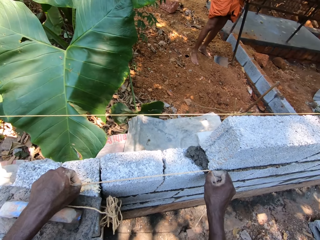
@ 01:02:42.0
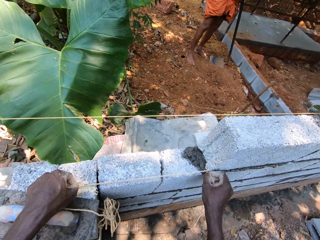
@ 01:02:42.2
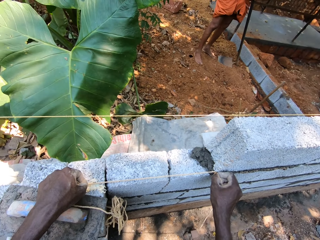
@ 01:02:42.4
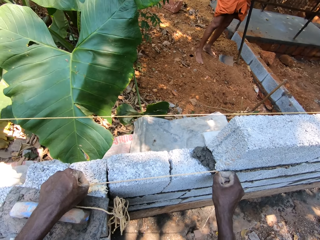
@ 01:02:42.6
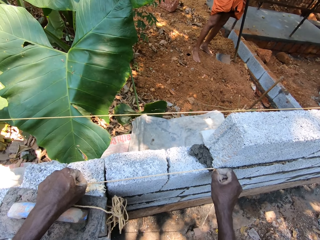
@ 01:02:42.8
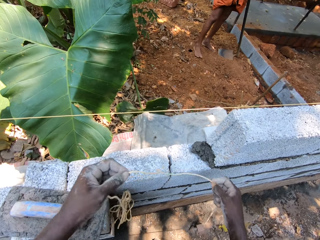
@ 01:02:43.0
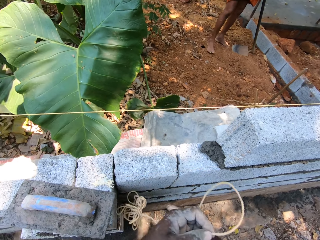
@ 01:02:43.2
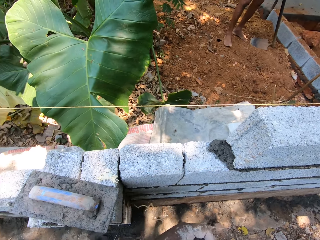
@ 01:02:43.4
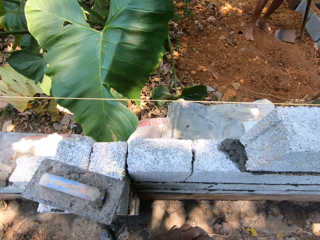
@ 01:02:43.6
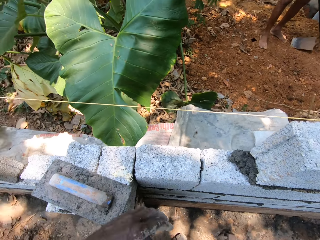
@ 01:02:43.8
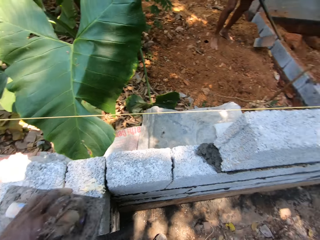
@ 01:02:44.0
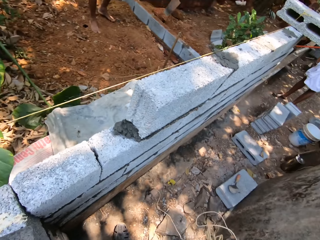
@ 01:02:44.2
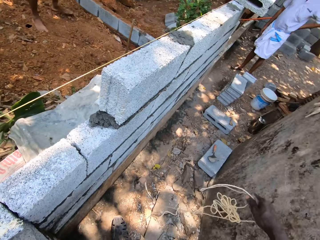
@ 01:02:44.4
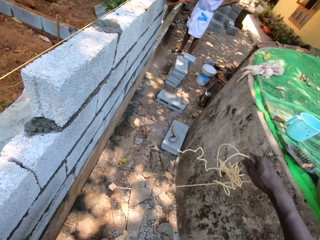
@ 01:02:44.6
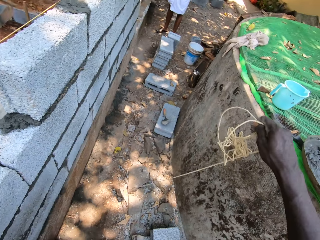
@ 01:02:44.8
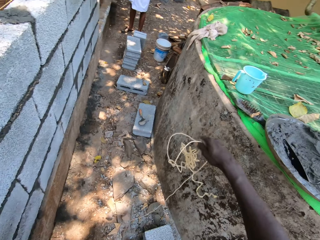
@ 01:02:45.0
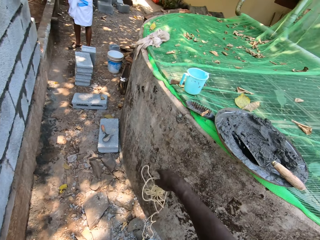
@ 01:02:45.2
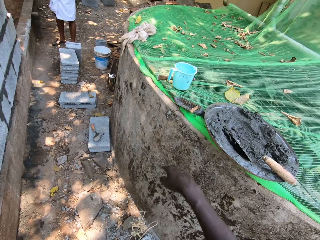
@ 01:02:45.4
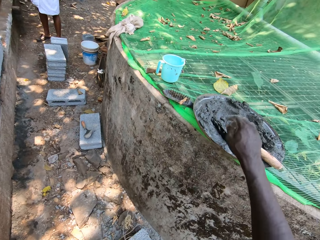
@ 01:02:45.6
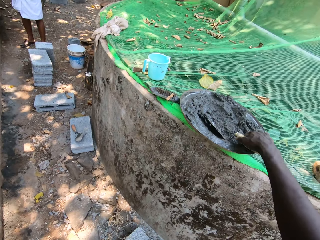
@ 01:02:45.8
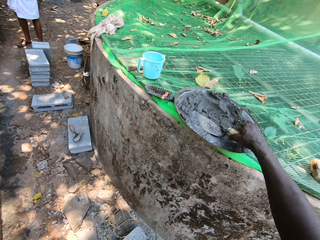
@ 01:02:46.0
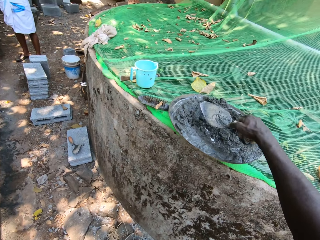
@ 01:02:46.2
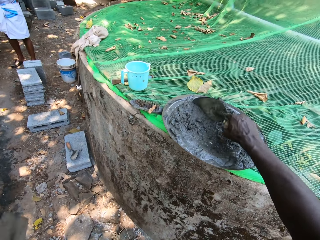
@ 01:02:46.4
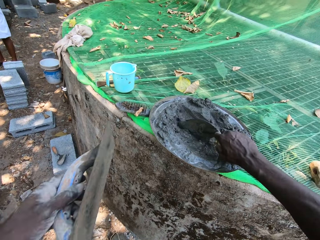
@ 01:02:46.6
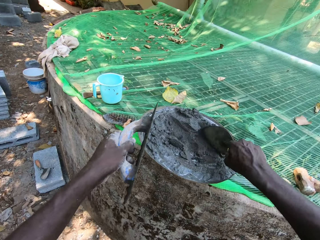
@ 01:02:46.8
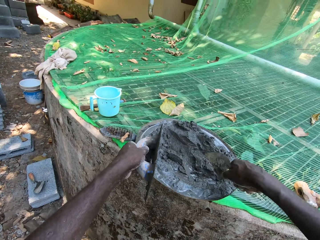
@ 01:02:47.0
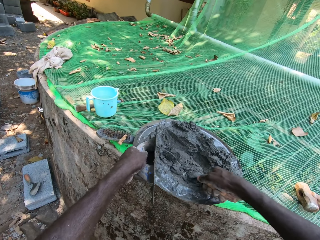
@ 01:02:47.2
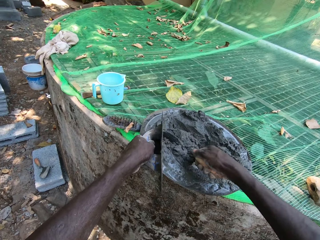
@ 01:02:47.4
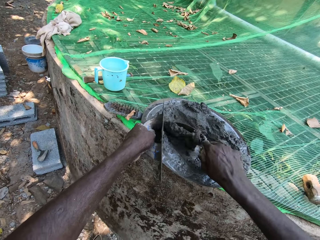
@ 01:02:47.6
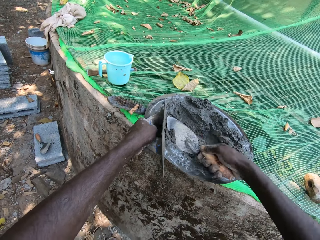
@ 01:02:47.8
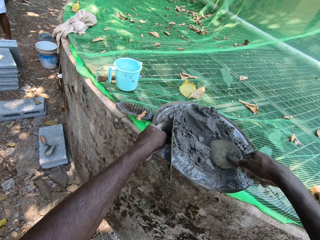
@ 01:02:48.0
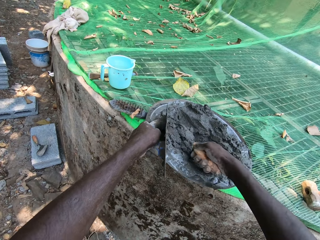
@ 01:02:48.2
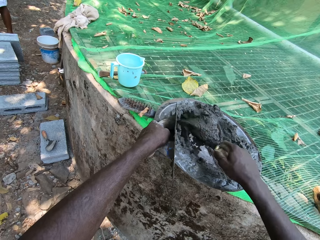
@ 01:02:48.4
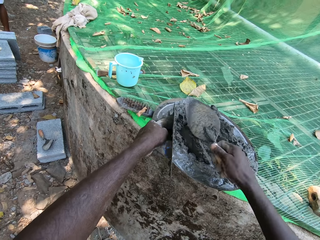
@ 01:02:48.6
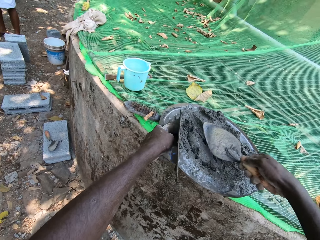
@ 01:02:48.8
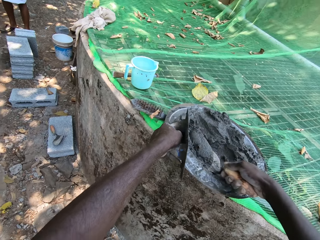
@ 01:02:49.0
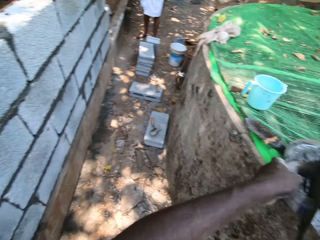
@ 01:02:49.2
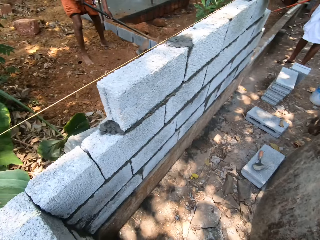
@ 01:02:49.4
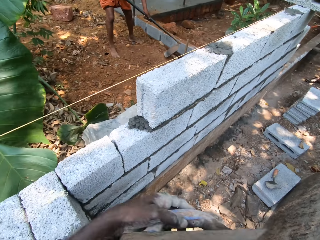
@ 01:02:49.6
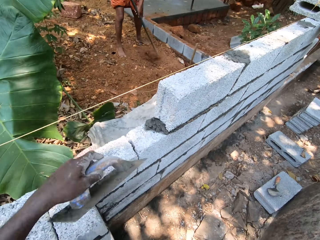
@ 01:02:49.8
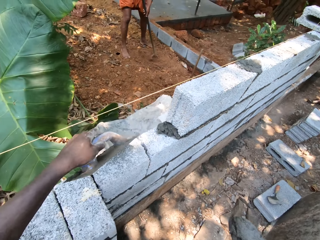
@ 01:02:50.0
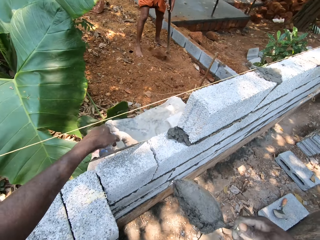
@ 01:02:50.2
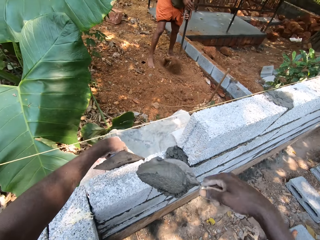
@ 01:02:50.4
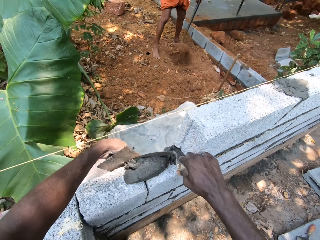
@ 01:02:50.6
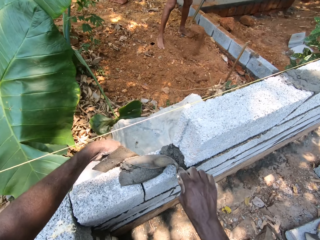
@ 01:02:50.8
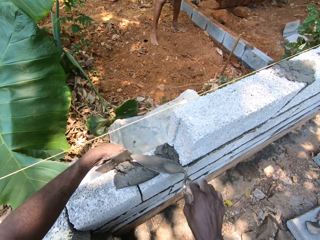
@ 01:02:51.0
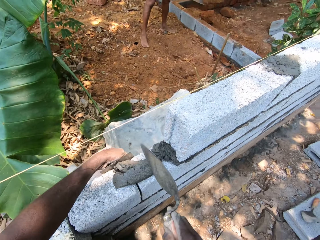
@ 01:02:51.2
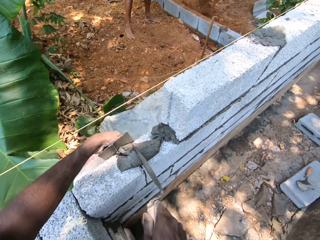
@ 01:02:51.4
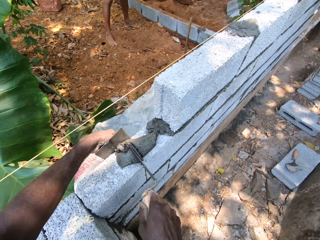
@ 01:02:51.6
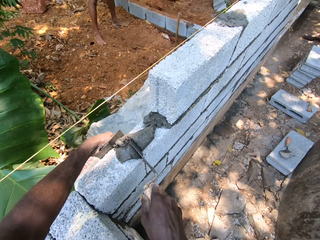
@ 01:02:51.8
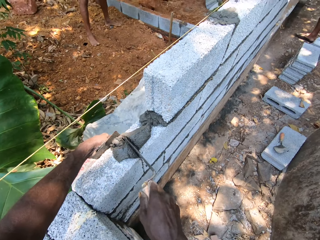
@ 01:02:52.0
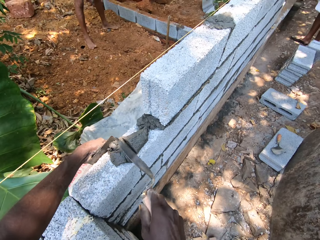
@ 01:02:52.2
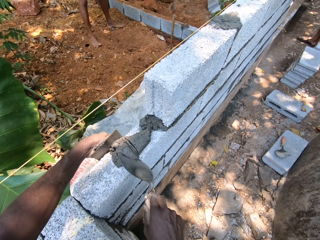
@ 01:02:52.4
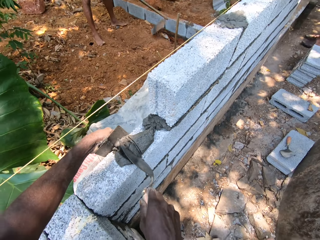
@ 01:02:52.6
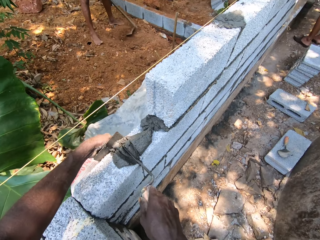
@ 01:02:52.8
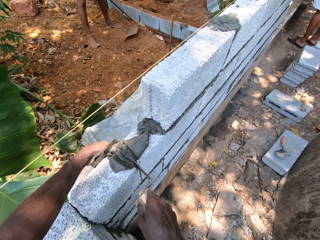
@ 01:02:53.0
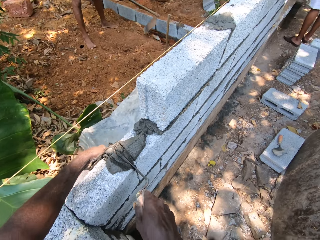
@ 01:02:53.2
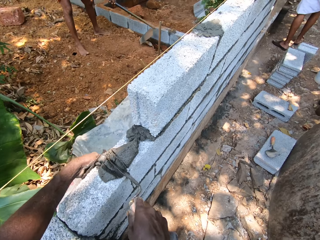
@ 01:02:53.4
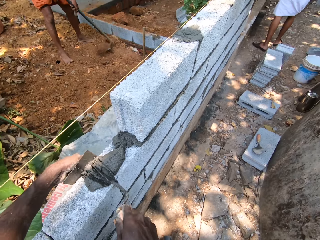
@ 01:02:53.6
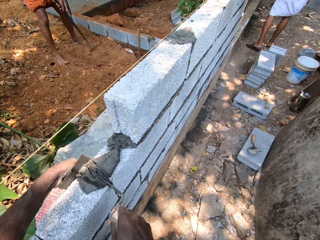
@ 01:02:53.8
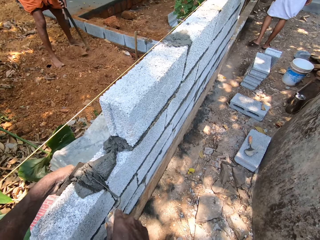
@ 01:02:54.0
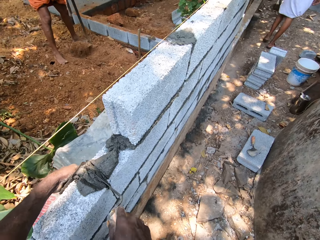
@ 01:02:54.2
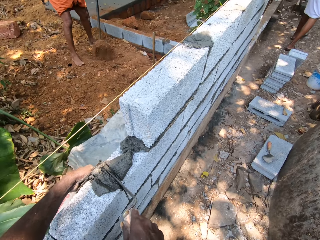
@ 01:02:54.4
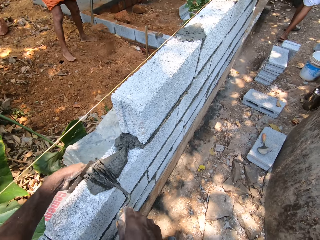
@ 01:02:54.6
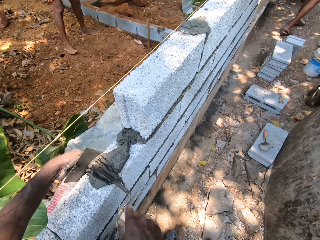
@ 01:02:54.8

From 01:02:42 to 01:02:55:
The camera wearer lifts the rope from the wall with both hands. He transfers the rope from his left hand to his right hand. He throws the rope on the ground with his right hand. He picks up the trowel from the pan with his right hand. He mixes cement in the pan with the trowel in his right hand. He places the float on the pan with his right hand. He scoops more cement from the pan with the trowel in his right hand. The man lifts sand from the ground with the hoe with both hands. The camera wearer places the float on the wall with his left hand. He pours the cement from the trowel on the wall with his right hand. The man throws the sand on the ground with the hoe with both hands. The camera wearer spreads the cement on the wall with the trowel and the float with both hands. The man lifts sand from the ground with the hoe with both hands. The camera wearer converses with another man.

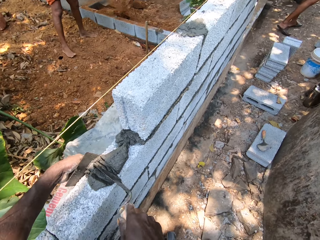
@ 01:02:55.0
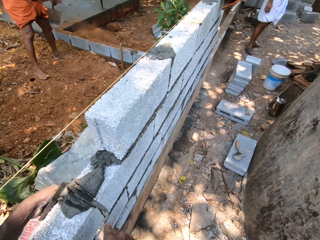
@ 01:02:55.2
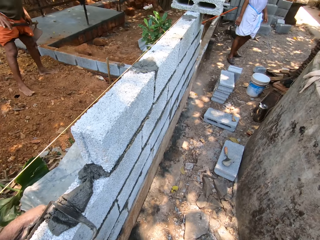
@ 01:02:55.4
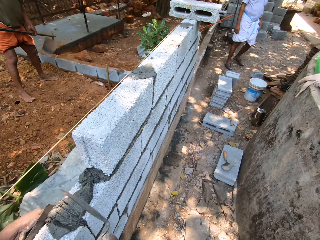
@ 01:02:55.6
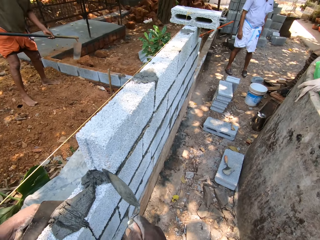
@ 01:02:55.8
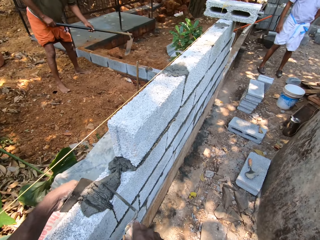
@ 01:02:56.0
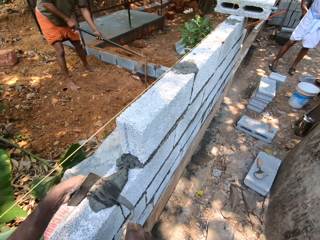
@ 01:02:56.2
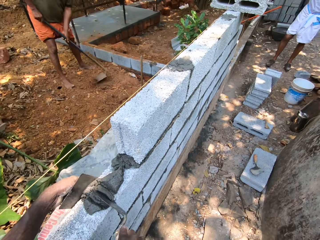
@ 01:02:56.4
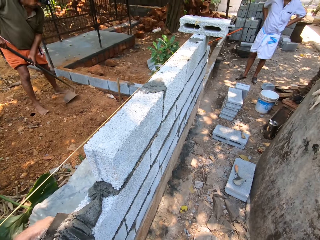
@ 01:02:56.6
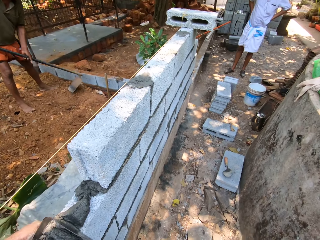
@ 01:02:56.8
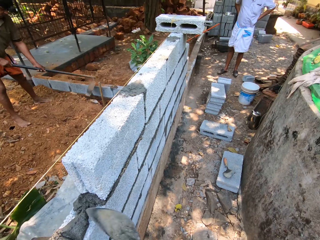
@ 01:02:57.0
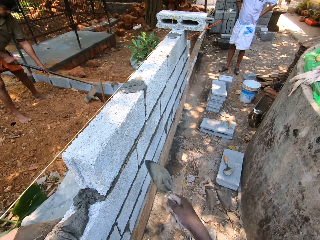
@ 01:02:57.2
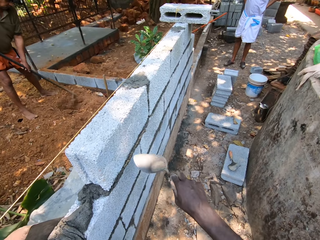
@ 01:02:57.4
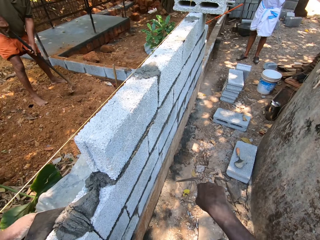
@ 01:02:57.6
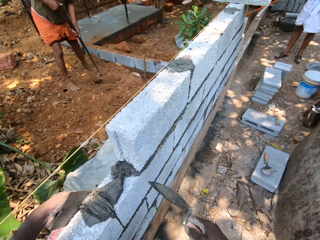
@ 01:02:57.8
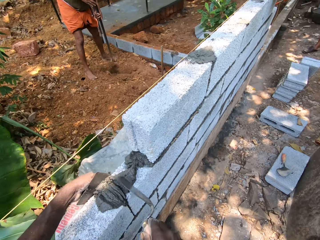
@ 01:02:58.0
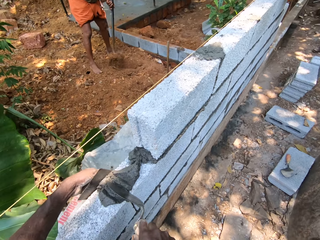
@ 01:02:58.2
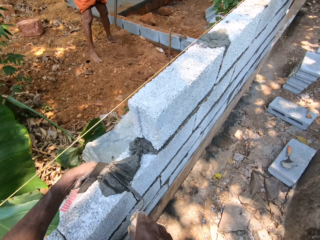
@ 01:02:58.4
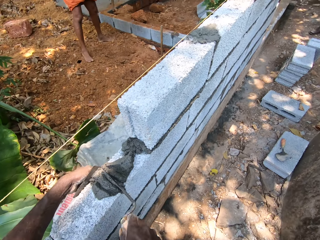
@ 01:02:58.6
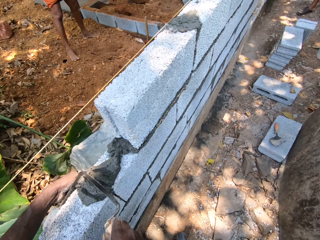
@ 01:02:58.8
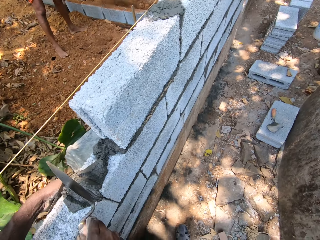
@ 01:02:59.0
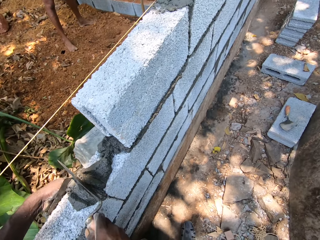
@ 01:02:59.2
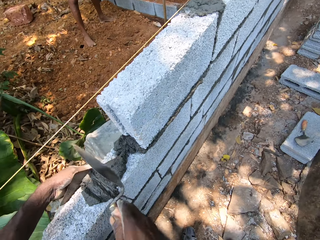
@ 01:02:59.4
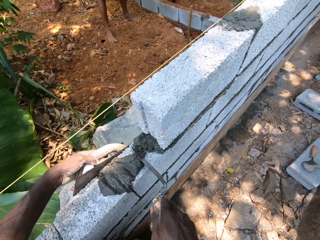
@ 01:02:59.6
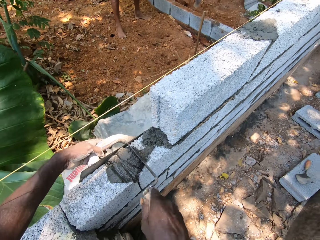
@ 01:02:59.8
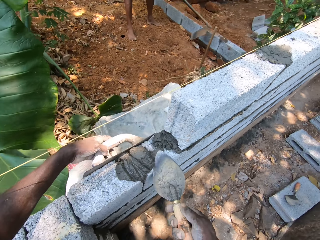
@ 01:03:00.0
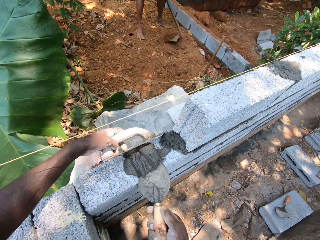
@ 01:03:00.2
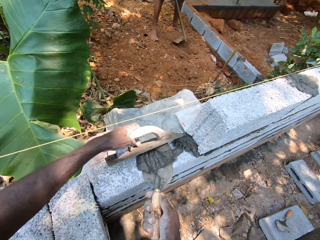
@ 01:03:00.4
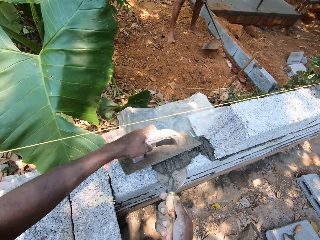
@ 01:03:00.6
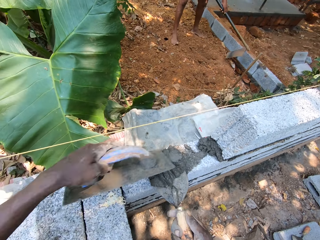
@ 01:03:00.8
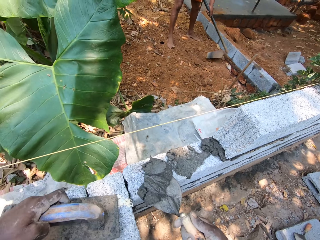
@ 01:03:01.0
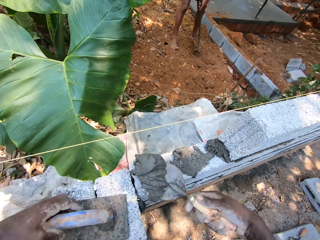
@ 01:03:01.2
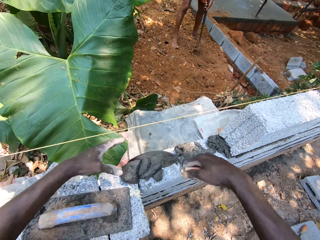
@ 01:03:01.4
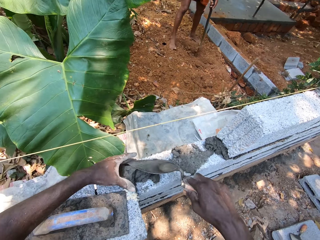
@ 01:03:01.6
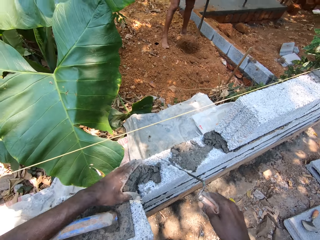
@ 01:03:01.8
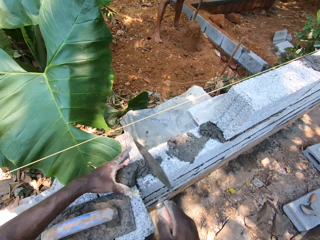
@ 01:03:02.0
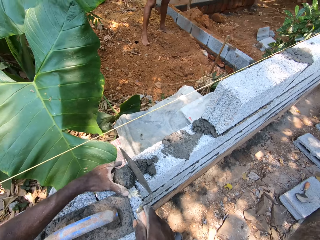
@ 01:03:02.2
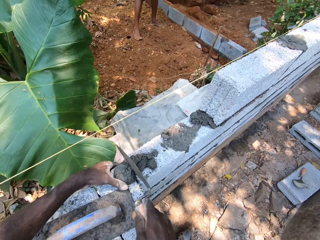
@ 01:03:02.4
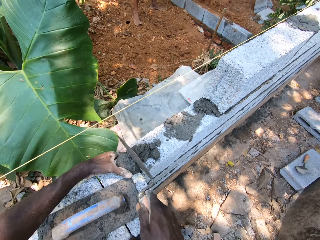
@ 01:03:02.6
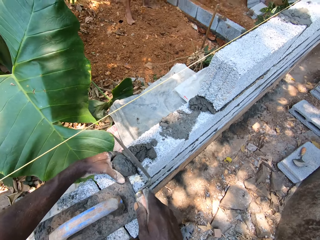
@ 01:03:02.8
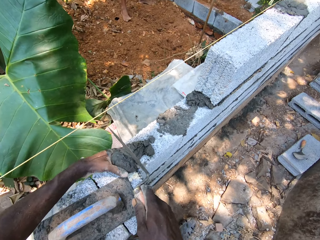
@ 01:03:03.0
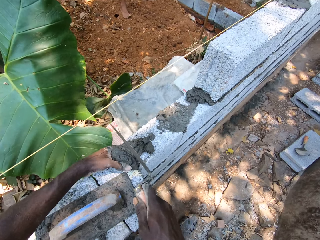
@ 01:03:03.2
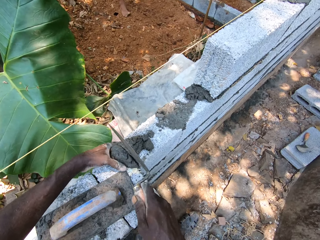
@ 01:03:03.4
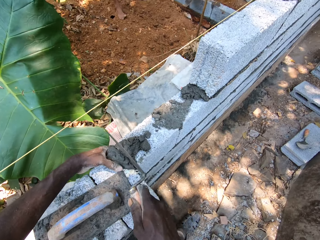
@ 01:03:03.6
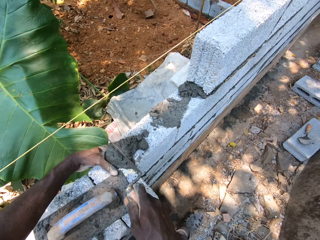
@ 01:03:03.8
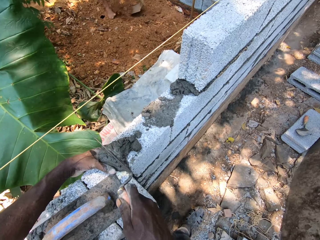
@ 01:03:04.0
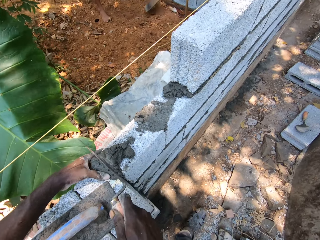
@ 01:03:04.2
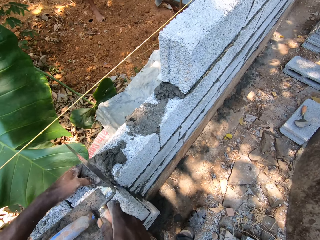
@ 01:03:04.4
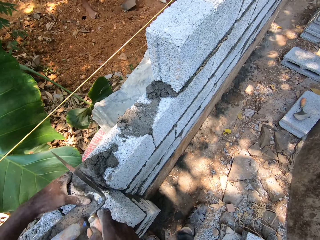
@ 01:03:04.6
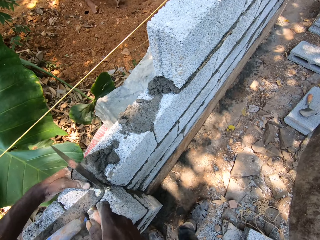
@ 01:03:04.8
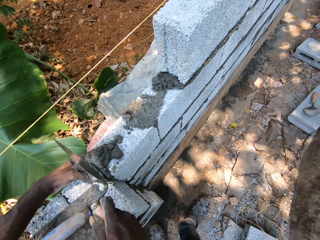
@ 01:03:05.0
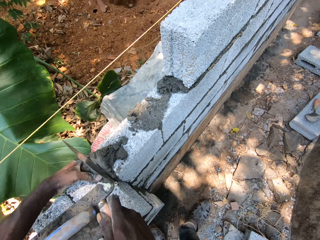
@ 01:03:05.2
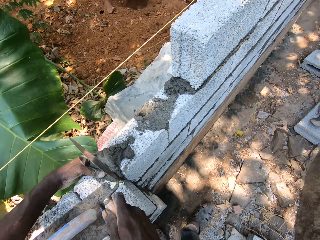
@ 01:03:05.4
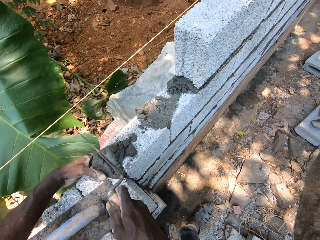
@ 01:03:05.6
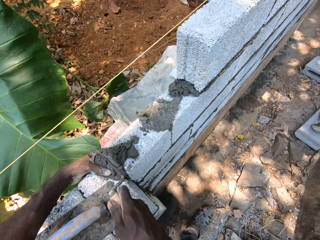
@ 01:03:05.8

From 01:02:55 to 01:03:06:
The man throws the sand on the ground with the hoe with both hands. He lifts sand from the ground with the hoe with both hands. He throws the sand on the ground with the hoe with both hands. The camera wearer scoops cement from the wall with the trowel and float with both hands. The man lifts sand from the ground with the hoe with both hands. The camera wearer drops the trowel on the wall with his left hand. He pours the cement from the trowel on the wall with his right hand. He spreads the cement on the wall with the trowel with both hands. The man throws the sand on the ground with the hoe with both hands. He lifts sand from the ground with the hoe with both hands.
